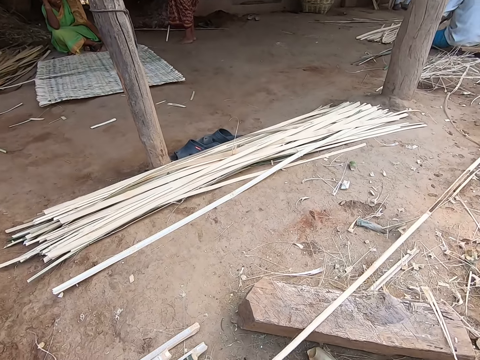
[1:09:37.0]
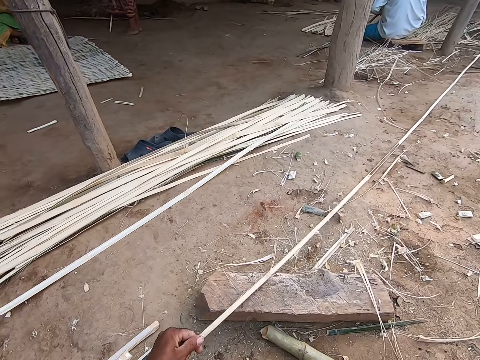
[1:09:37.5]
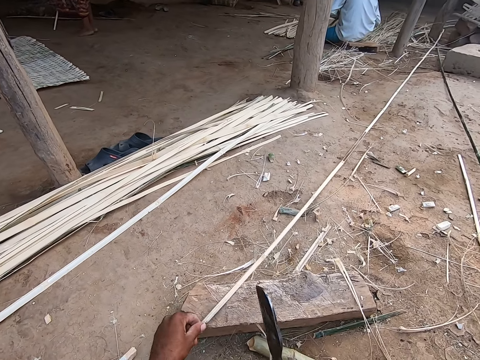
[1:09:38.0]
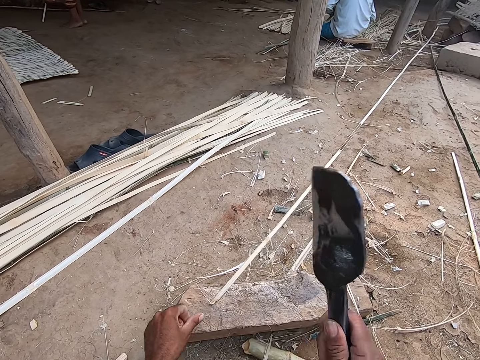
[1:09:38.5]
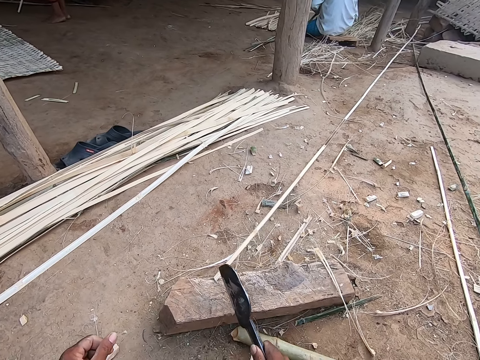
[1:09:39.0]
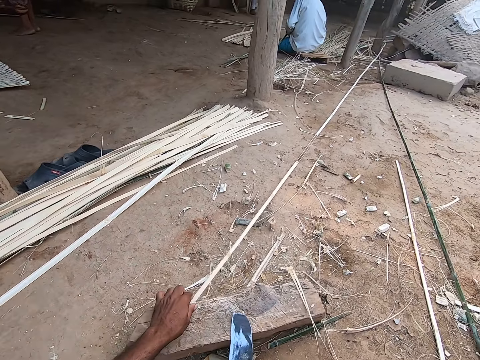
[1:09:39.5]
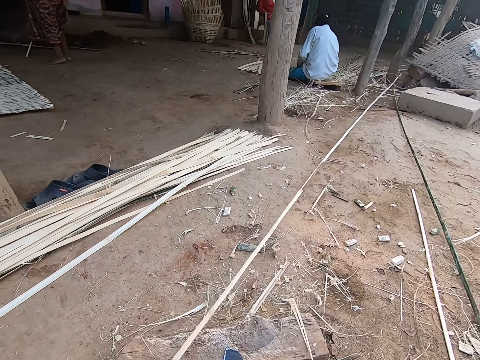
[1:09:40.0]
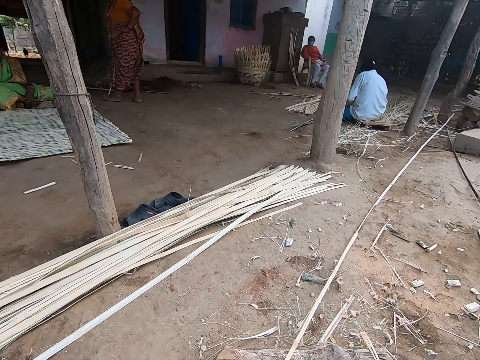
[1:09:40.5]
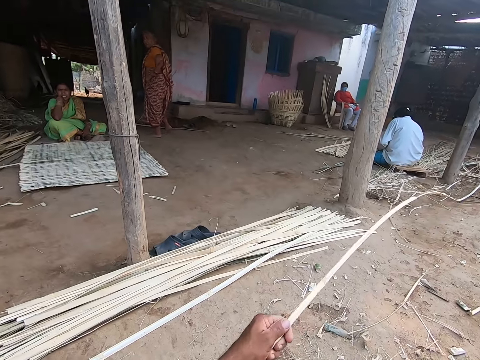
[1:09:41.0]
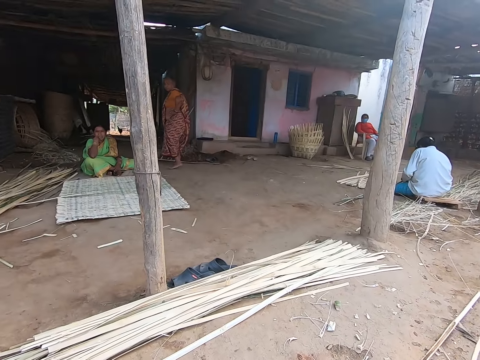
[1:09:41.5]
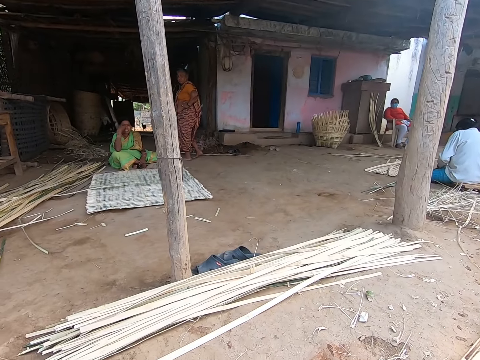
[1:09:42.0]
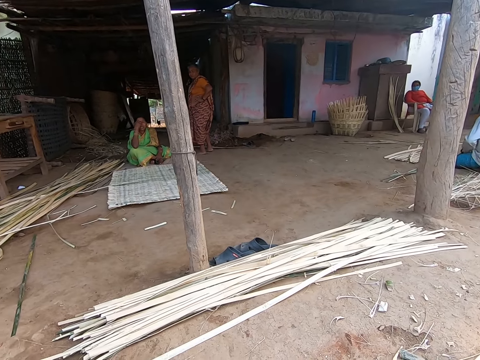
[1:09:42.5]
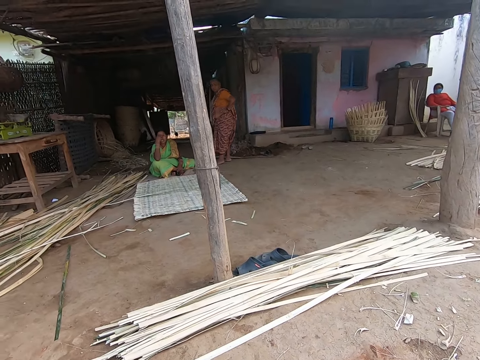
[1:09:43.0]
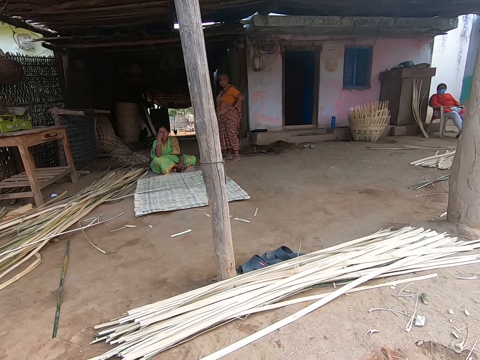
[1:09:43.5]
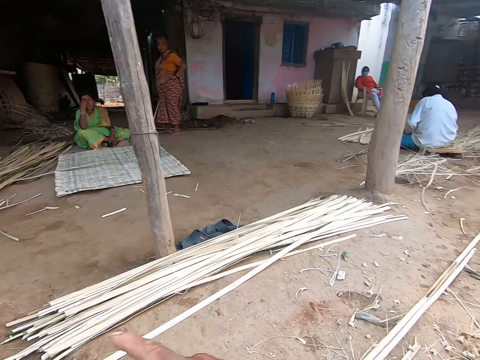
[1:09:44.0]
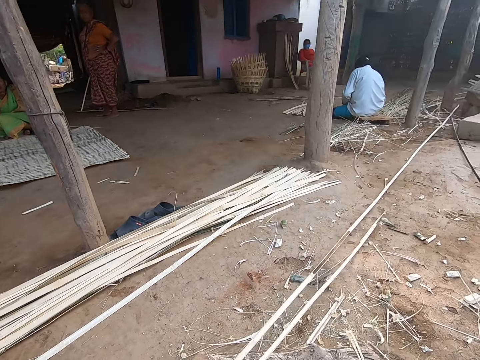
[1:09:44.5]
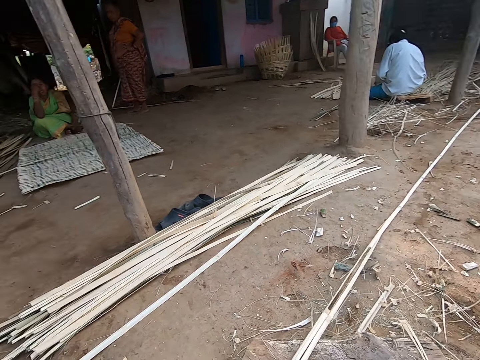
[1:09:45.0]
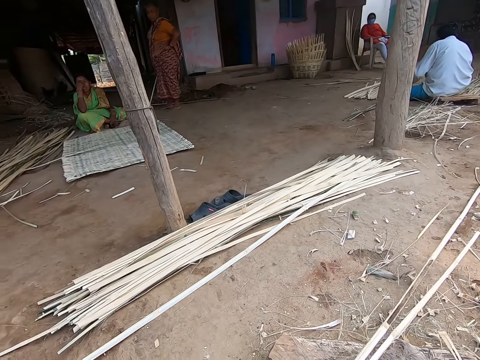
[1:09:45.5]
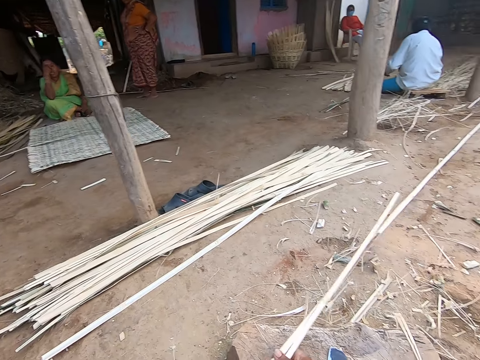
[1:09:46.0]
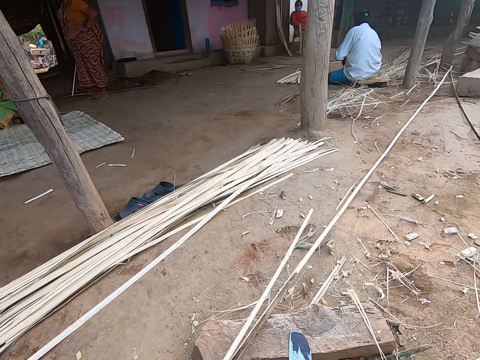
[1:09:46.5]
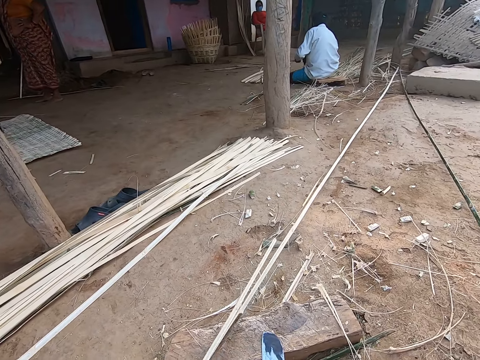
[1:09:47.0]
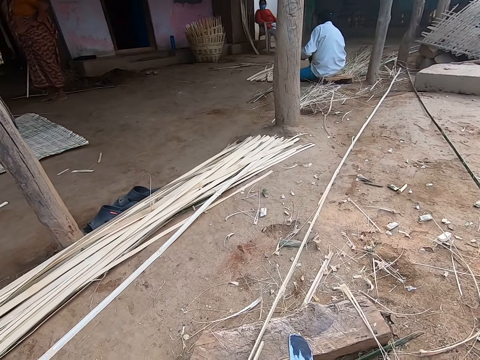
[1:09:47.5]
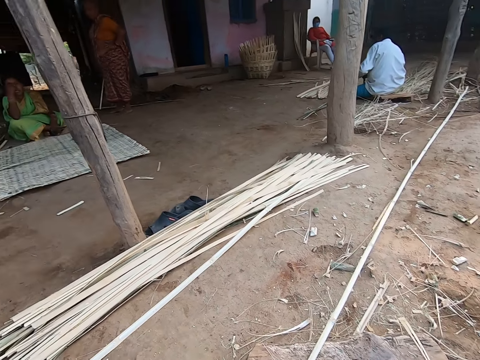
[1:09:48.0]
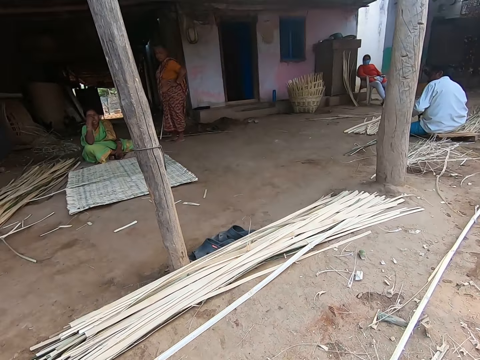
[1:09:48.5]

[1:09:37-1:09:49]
The camera wearer adjusts the bamboo stick. He cuts off the tip of the bamboo strip on the plank with the knife in his right hand. He adjusts the bamboo strip on the plank with his left hand. He holds the bamboo stick. He adjusts two bamboo strips on the plank with his left hand.

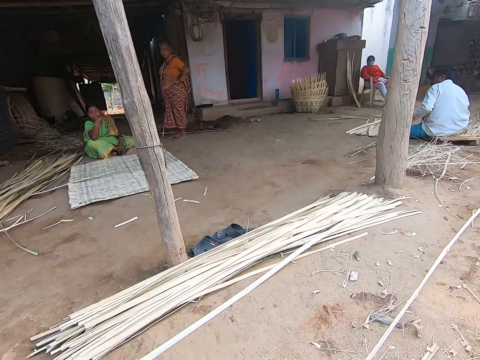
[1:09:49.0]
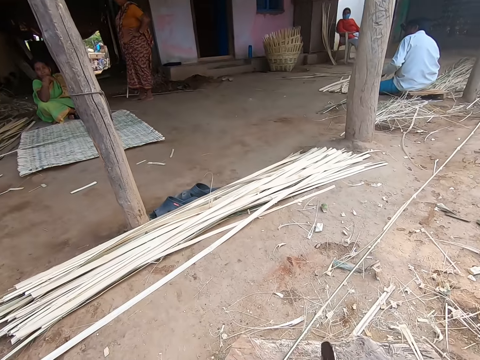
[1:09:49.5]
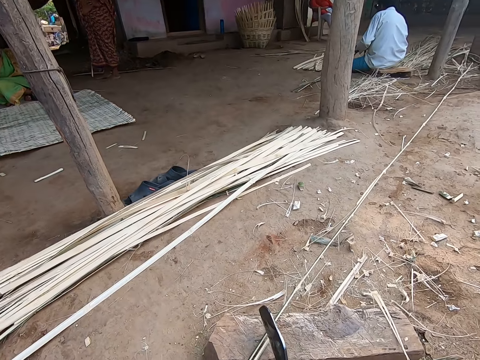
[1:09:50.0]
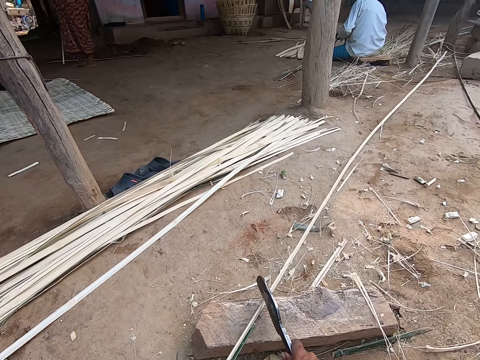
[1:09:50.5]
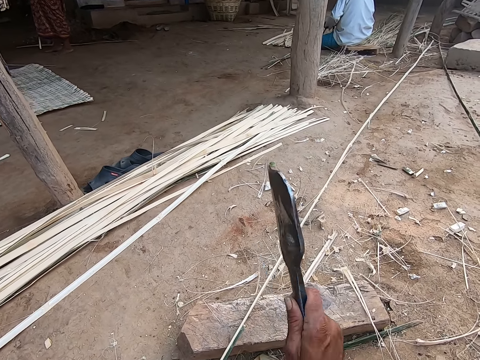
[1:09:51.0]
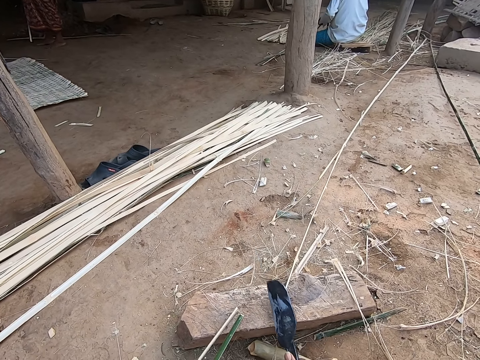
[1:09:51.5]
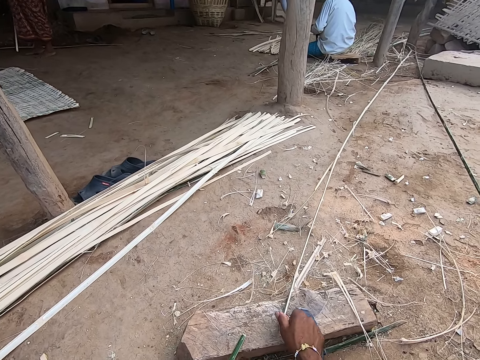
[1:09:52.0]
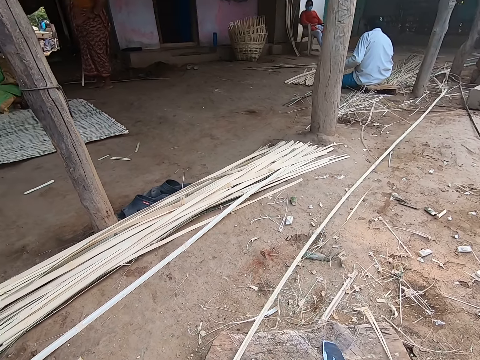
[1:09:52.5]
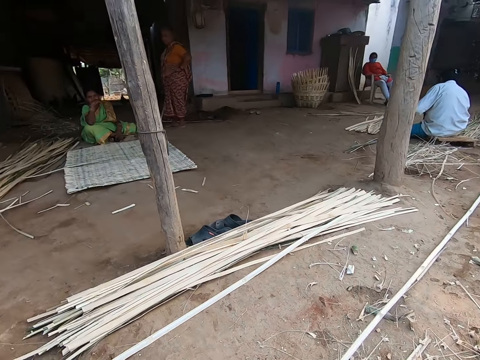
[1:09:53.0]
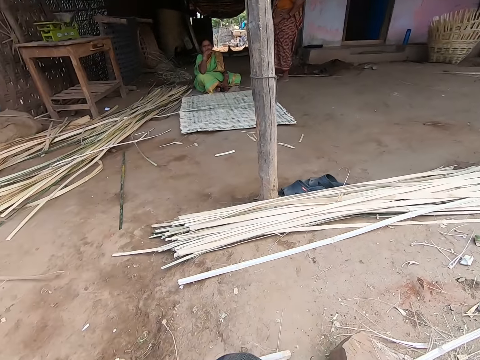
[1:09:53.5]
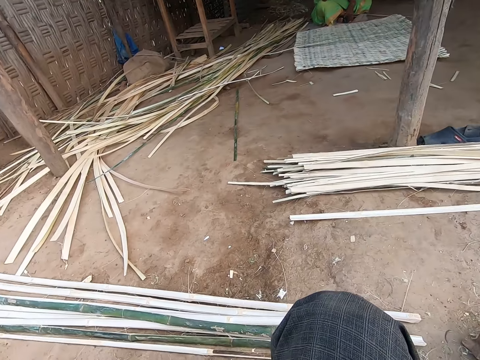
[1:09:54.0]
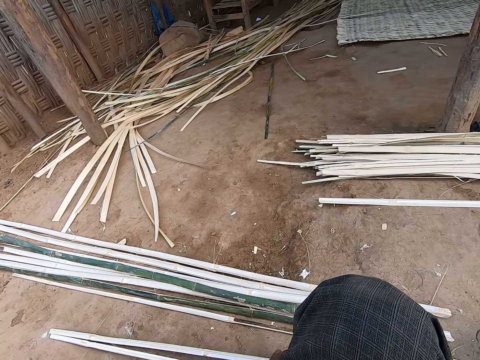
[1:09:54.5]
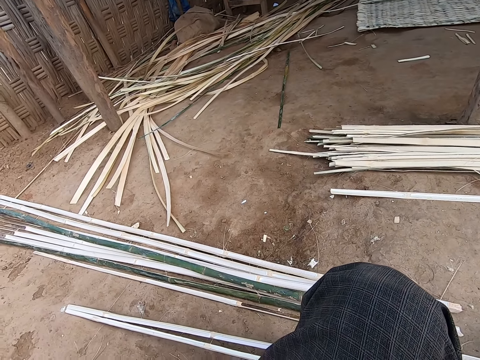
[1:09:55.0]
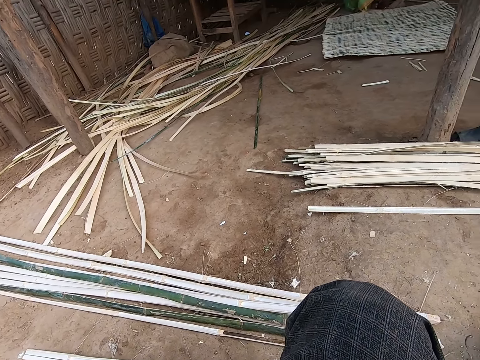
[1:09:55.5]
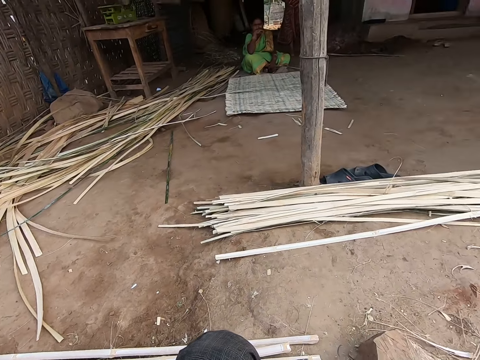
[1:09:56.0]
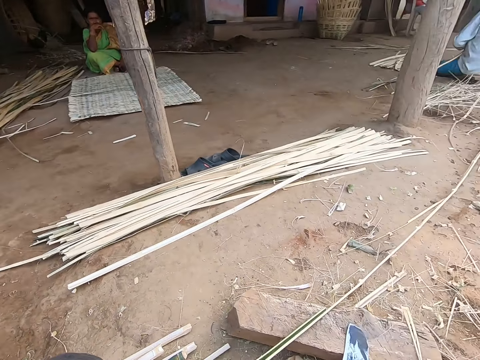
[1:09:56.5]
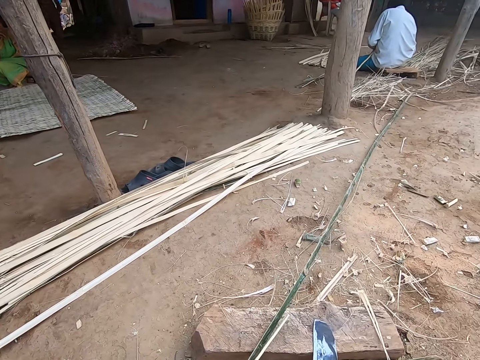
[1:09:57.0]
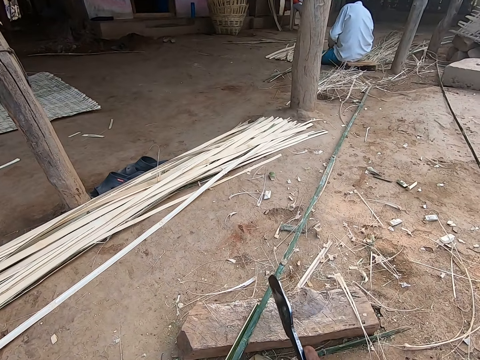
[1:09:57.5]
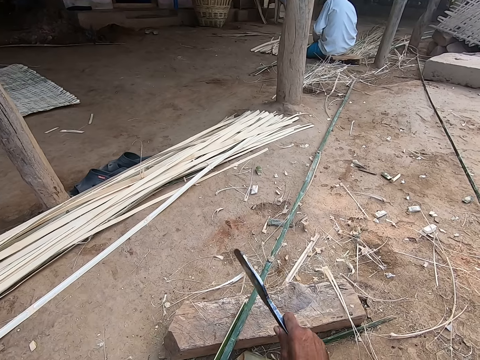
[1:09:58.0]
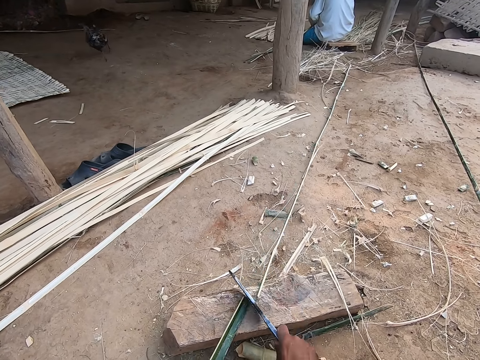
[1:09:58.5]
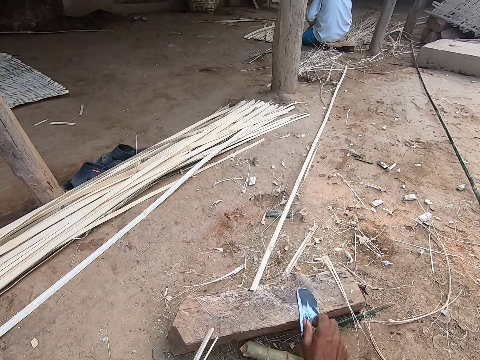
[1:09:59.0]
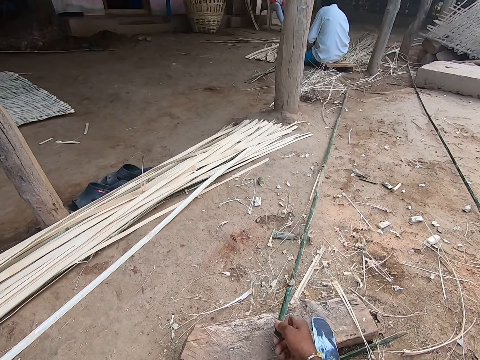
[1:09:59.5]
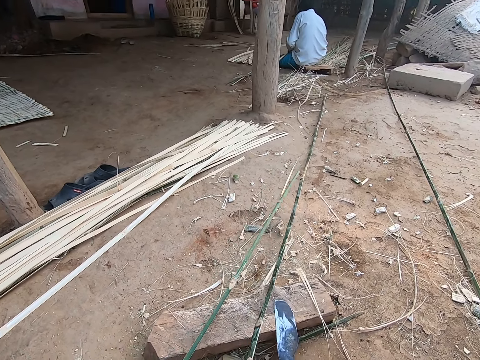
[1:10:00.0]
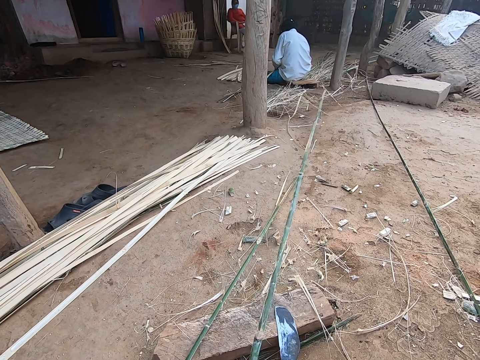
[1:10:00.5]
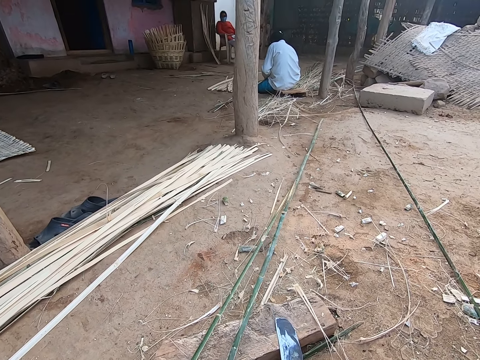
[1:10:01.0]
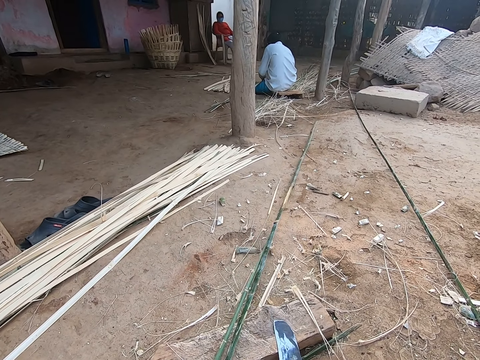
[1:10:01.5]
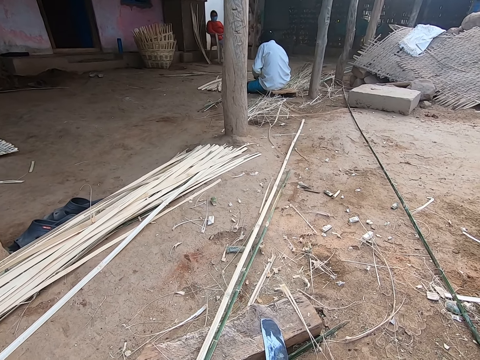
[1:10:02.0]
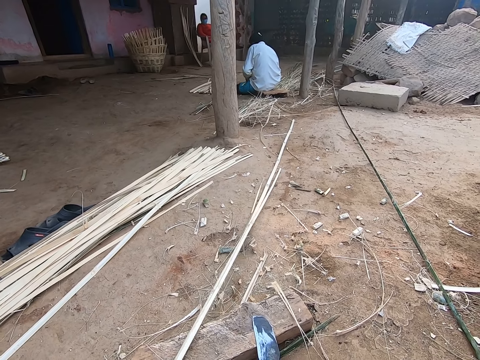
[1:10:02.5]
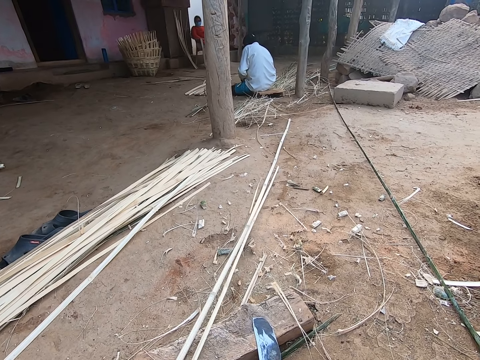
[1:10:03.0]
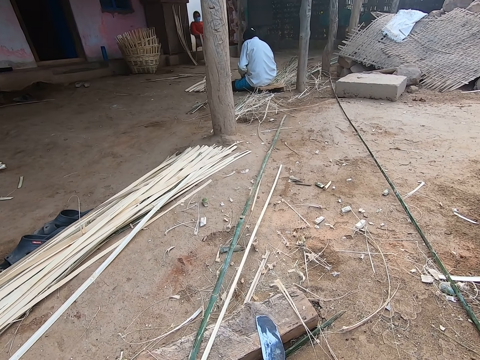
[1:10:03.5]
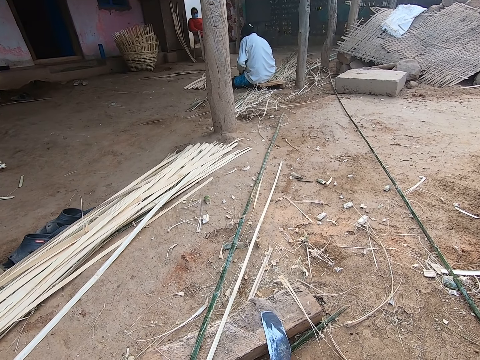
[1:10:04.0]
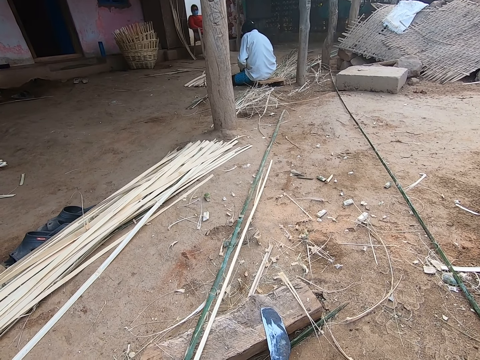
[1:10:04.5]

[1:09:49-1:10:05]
The camera wearer cuts the bamboo strip on the plank with the knife in his right hand. He moves a piece of the bamboo strip from the plank to the ground with his left hand. He adjusts the bamboo strip on the plank with his right hand. He looks around. He adjusts the bamboo stick. He picks up the knife from the plank with his right hand. He hits the bamboo stick. He cuts the bamboo strip on the plank with the knife in his right hand. He moves two pieces of bamboo strips from the plank to the ground with his left hand. He adjusts two bamboo strips on the plank with his hands.
